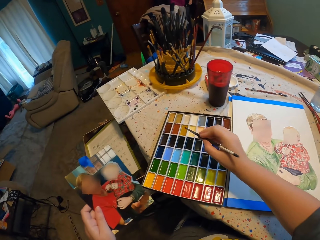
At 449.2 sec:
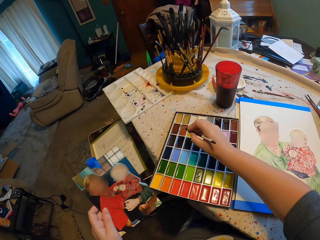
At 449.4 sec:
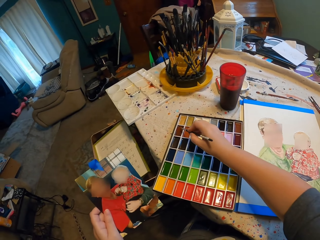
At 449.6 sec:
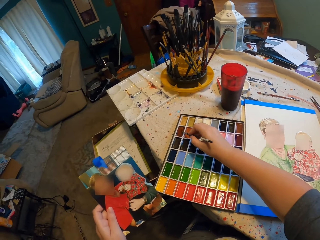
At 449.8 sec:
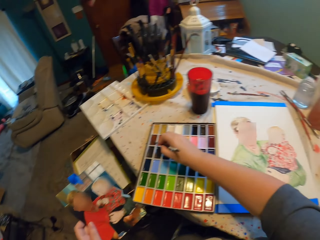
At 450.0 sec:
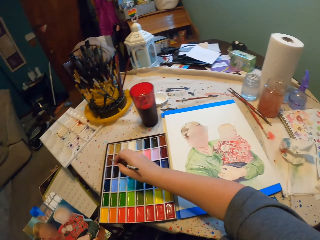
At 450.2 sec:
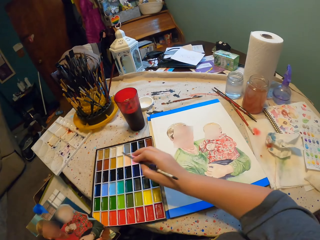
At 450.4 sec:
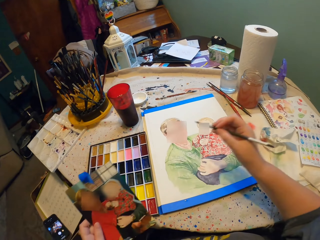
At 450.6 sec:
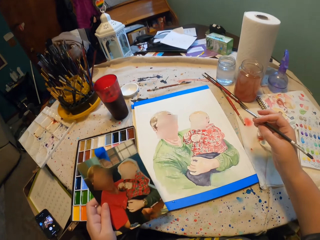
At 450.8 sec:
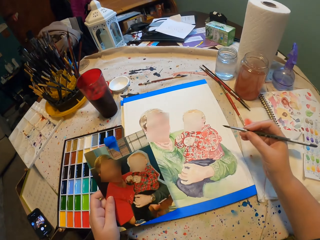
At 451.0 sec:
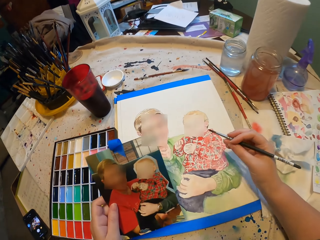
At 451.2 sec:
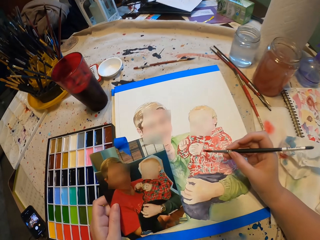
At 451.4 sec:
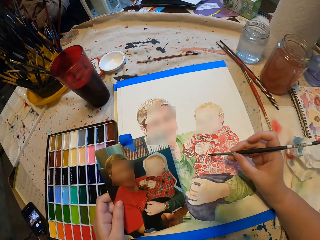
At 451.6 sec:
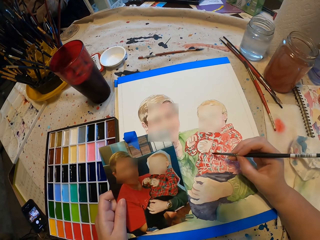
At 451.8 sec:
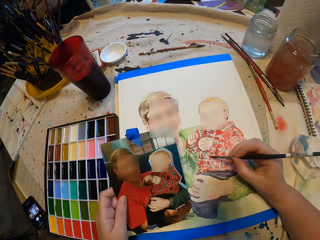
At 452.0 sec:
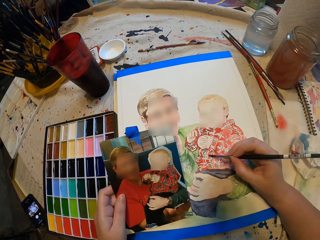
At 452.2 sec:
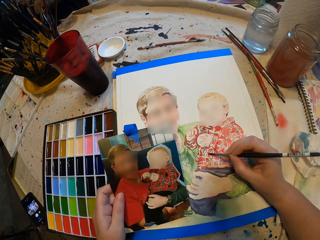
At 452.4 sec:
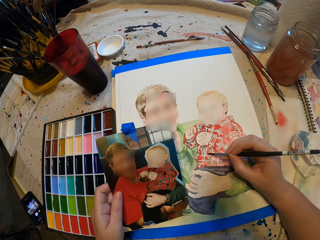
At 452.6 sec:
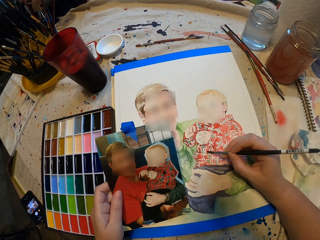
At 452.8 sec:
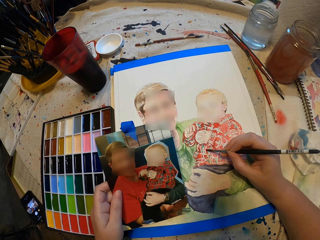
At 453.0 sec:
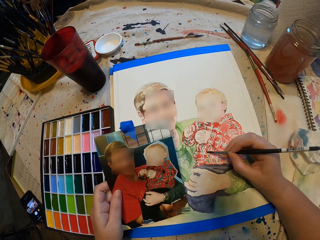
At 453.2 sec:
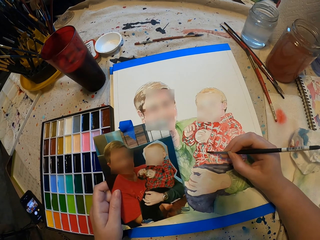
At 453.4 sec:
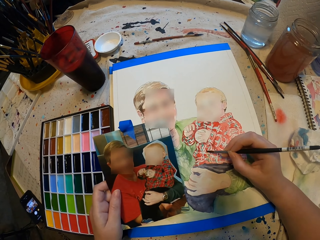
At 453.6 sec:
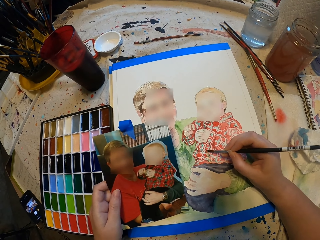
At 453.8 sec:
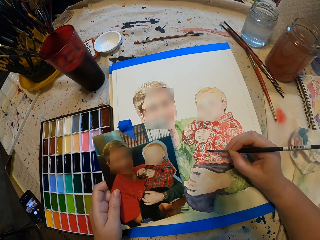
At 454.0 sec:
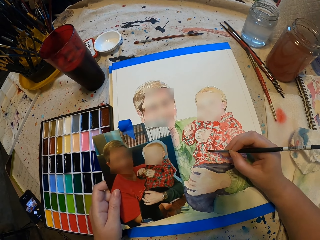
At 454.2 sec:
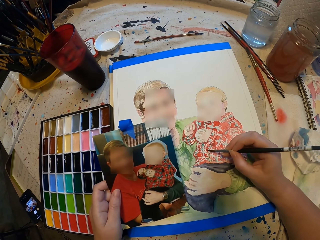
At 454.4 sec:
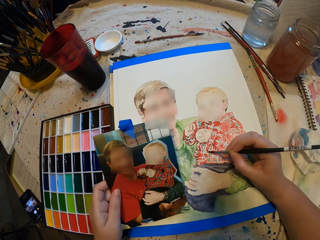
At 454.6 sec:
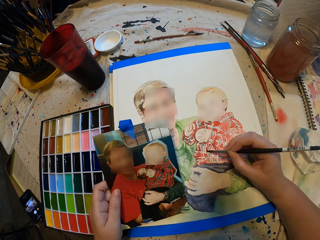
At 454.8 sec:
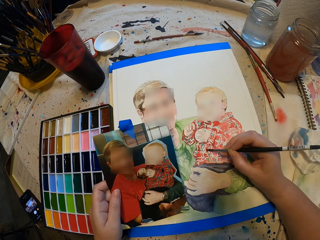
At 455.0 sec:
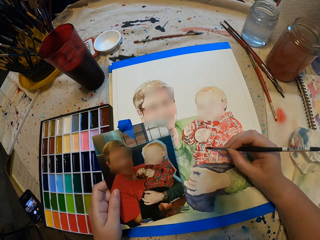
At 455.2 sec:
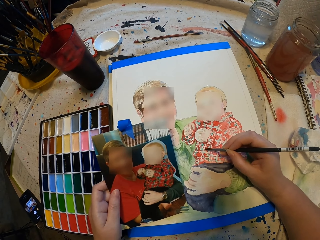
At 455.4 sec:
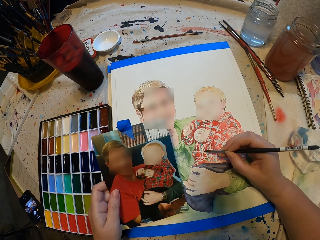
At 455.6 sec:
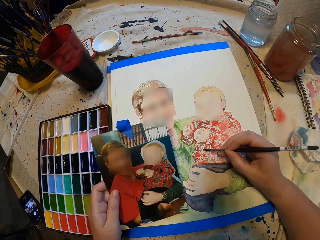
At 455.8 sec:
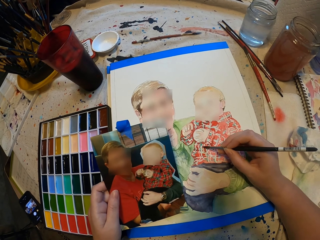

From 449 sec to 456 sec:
The camera wearer dips the paint brush in paint. They paint.

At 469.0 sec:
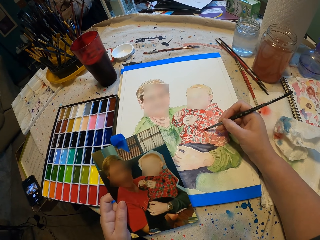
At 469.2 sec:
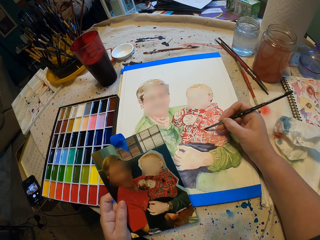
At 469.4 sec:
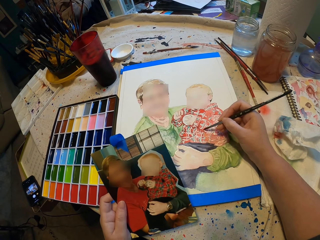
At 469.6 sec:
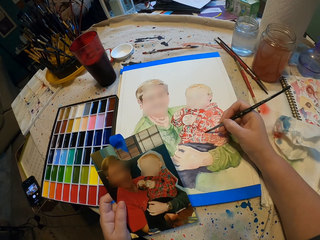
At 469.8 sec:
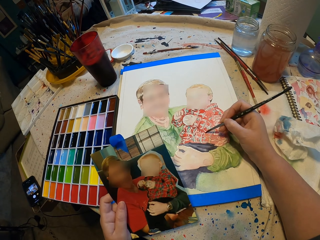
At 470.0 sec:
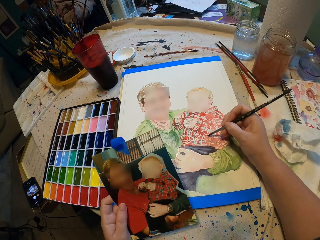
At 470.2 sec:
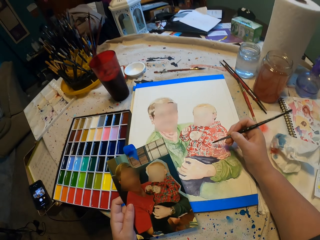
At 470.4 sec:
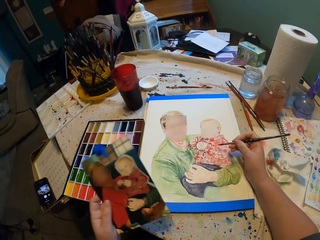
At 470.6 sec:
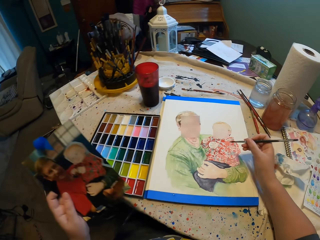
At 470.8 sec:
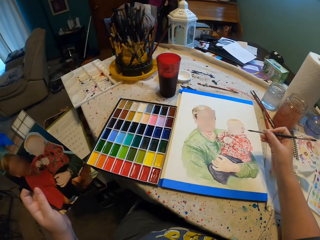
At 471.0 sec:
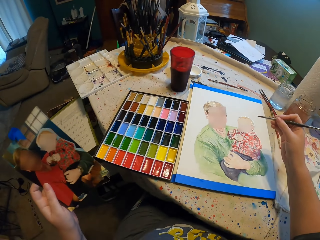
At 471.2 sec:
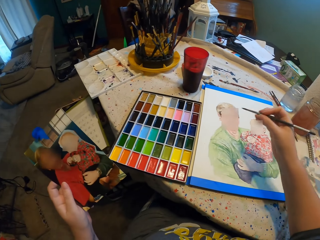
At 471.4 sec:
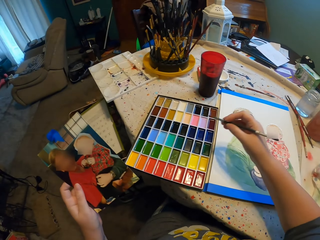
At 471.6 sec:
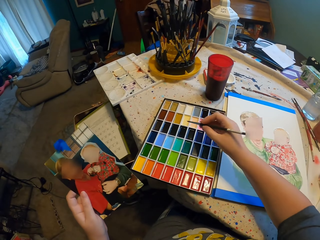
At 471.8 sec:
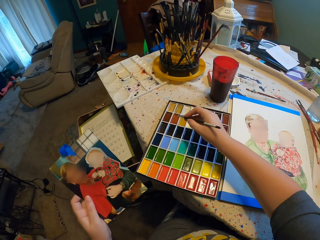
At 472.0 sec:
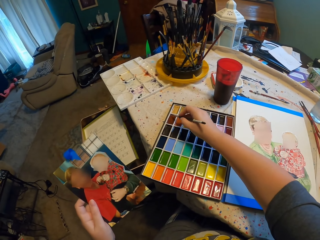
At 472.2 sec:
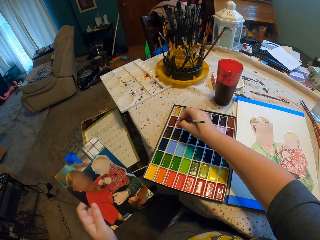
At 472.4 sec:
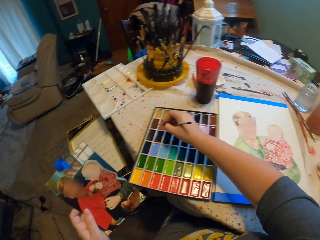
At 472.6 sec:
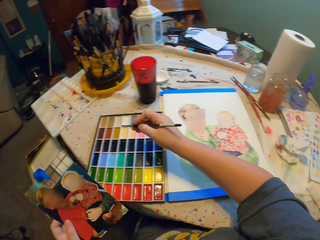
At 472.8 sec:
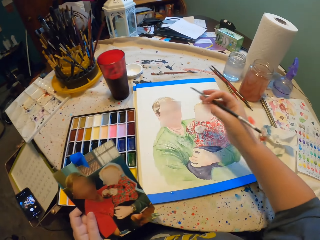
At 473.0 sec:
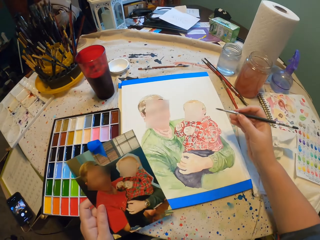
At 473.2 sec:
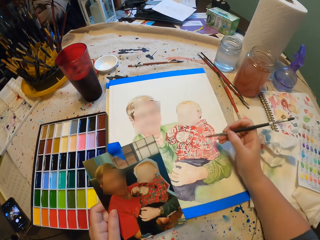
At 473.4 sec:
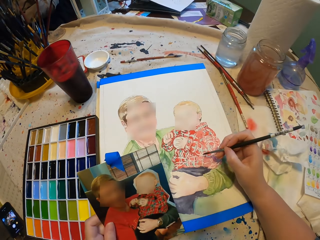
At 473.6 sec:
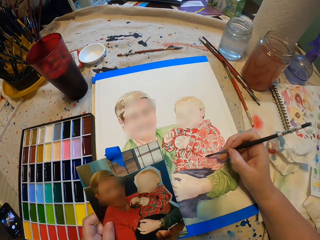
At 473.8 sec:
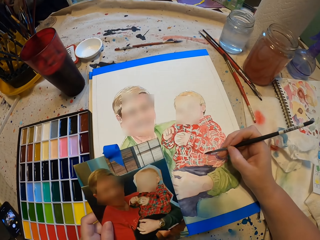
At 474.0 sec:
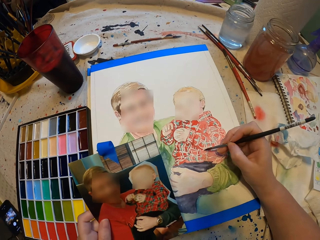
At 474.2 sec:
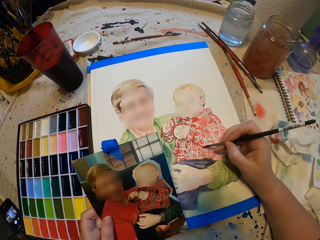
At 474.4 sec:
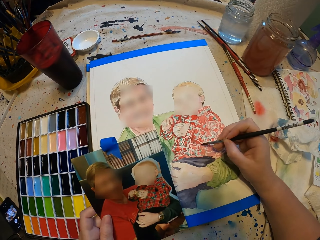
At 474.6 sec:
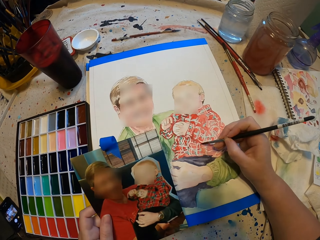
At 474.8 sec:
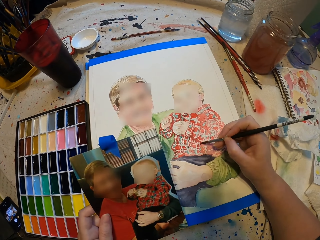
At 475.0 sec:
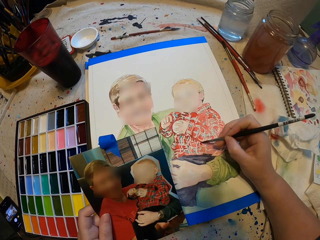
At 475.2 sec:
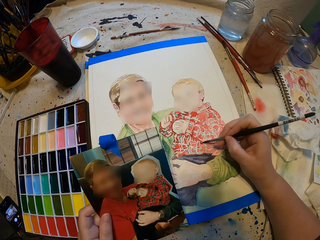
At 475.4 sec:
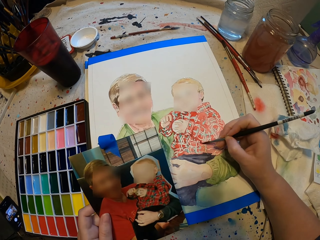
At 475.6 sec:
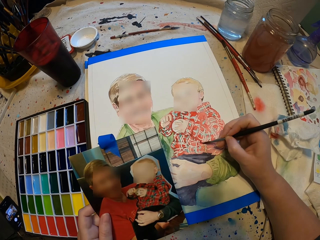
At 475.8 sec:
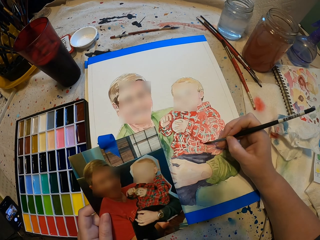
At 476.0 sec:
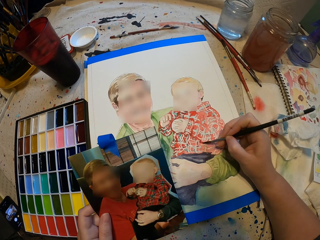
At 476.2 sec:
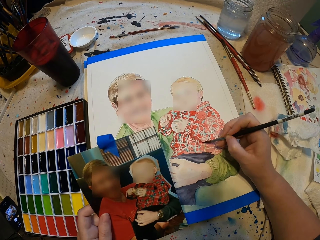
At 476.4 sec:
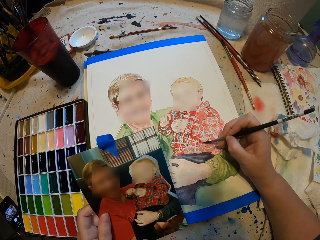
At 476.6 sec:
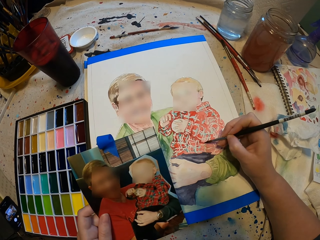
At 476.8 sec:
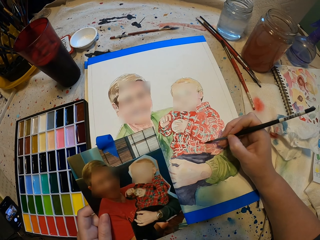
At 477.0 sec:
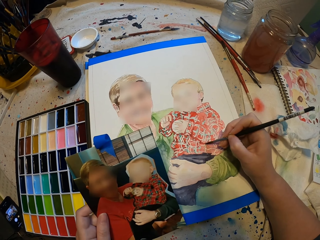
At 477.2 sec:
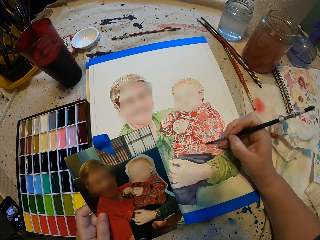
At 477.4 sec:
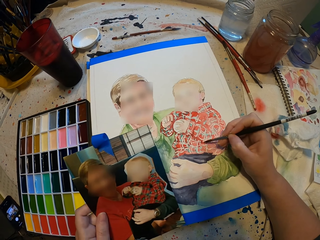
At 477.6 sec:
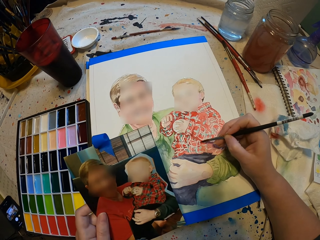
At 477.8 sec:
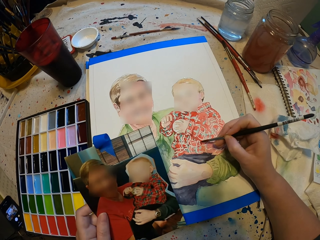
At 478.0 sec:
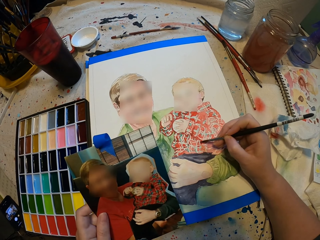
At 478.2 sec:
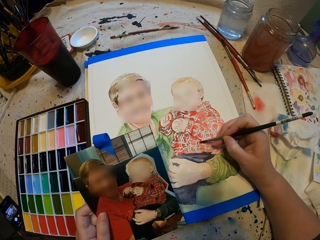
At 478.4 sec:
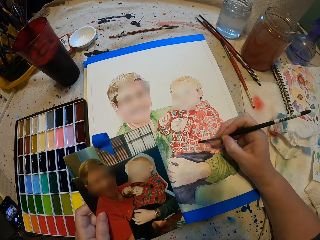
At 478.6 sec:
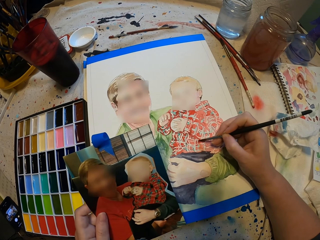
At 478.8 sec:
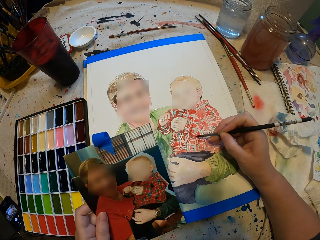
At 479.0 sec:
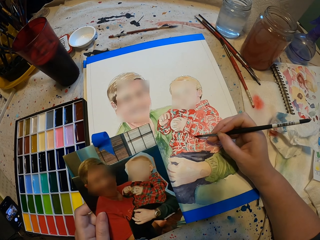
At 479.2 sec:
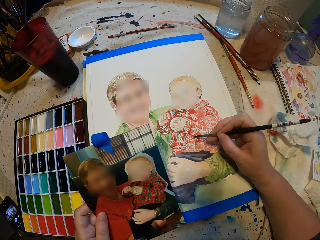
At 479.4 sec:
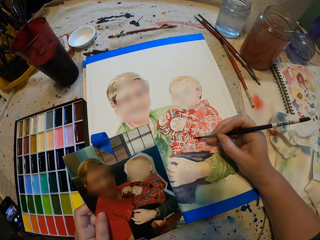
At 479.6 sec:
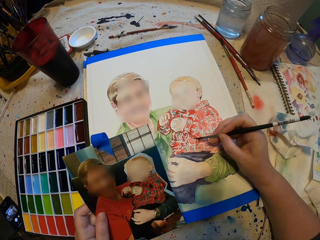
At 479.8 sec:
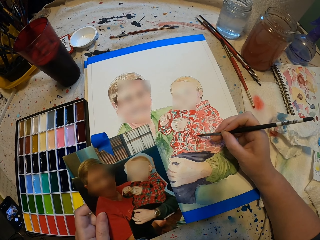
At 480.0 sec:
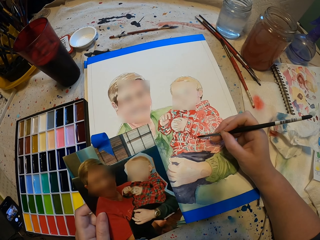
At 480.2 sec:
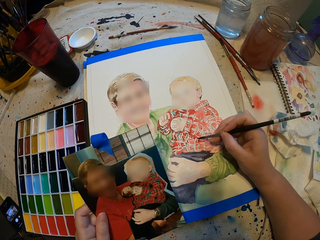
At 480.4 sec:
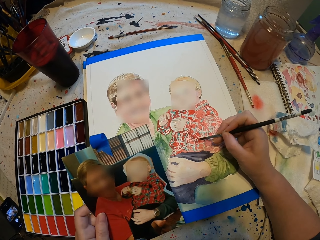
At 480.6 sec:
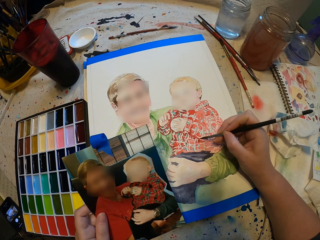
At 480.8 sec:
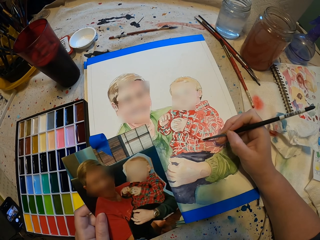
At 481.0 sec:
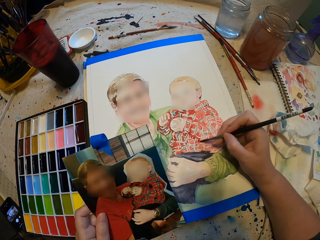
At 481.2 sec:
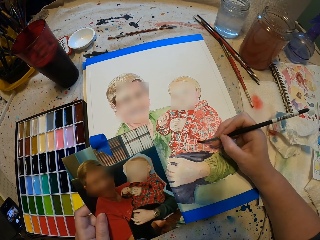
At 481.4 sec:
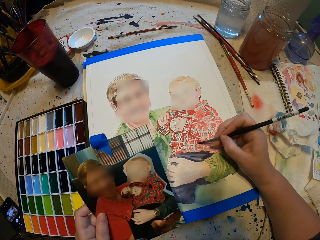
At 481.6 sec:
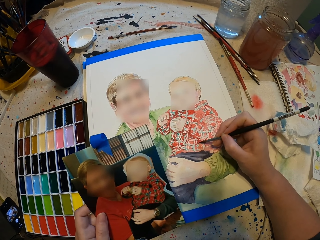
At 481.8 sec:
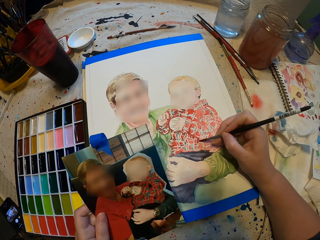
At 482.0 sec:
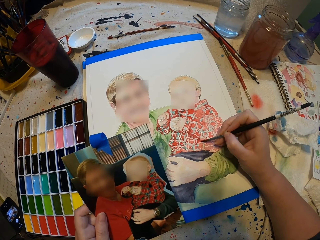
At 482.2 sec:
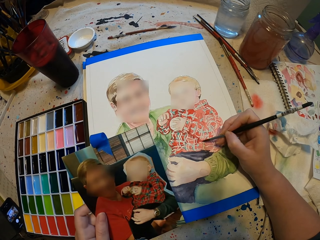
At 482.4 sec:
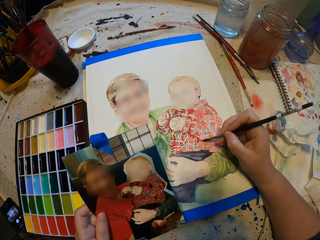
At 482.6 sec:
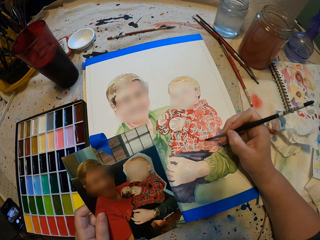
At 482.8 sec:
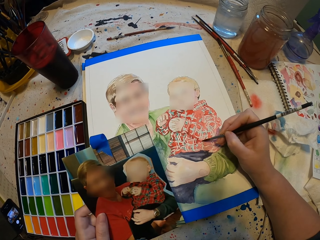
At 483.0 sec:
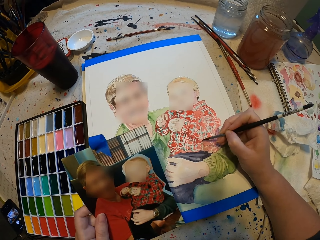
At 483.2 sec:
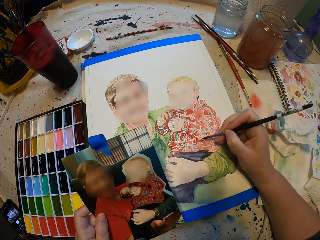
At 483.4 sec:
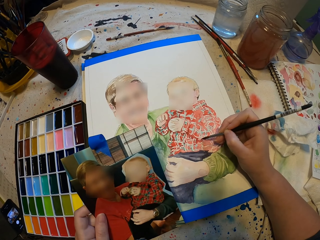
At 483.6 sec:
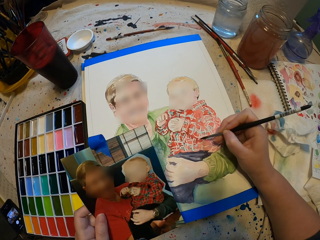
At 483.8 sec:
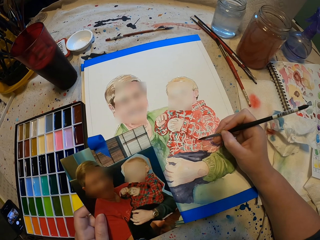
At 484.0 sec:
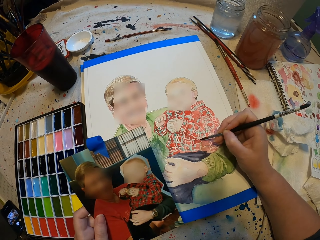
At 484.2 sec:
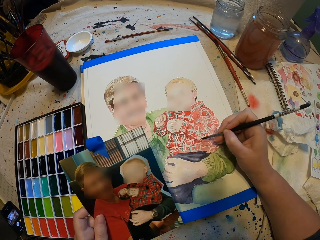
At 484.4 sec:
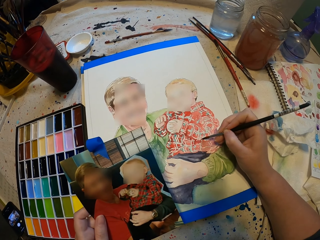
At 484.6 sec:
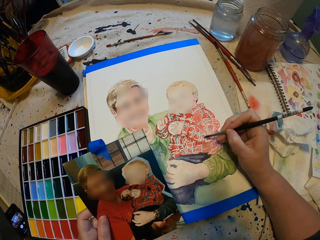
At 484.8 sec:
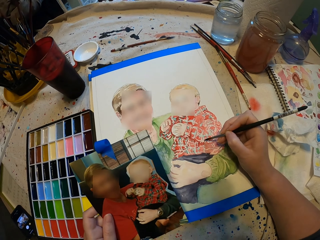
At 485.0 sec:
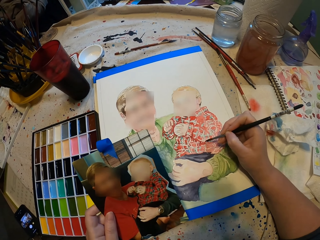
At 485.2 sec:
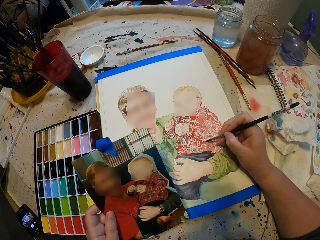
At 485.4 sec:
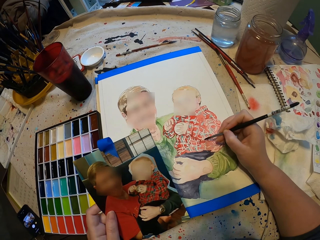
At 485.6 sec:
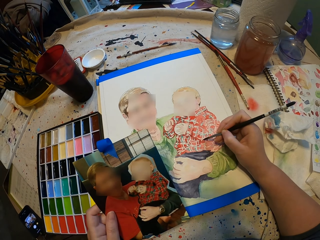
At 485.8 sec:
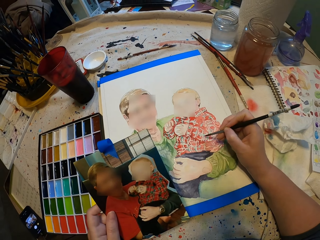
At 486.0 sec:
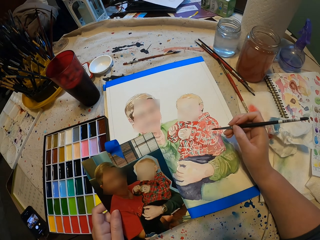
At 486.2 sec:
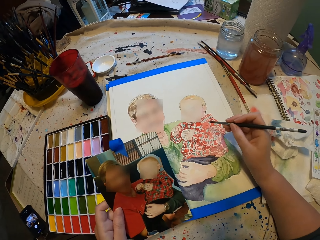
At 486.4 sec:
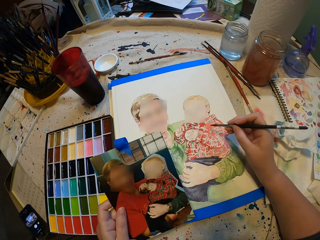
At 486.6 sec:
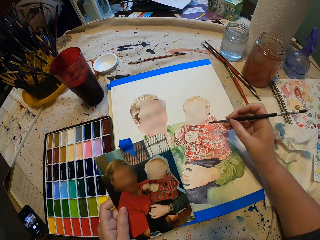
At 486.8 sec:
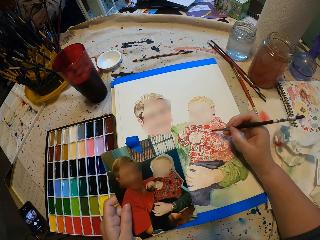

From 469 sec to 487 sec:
The camera wearer dips the paint brush in paint. They paint.
